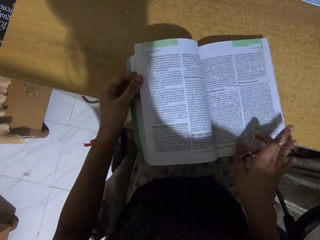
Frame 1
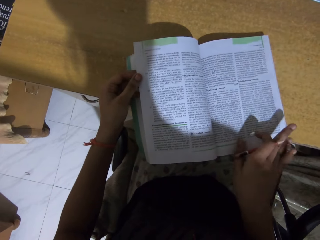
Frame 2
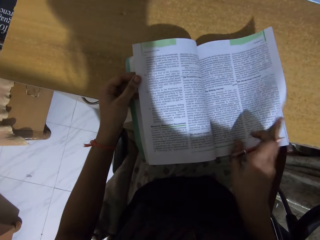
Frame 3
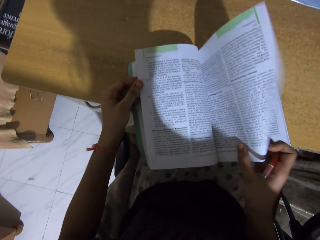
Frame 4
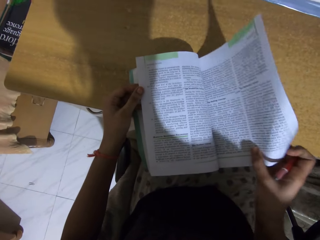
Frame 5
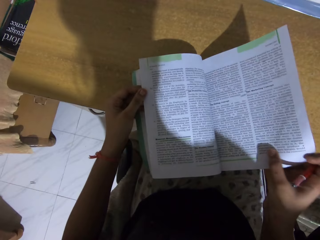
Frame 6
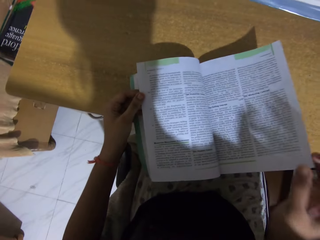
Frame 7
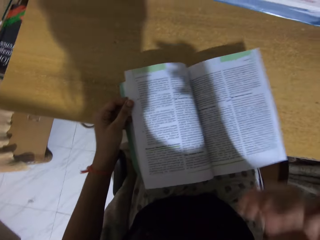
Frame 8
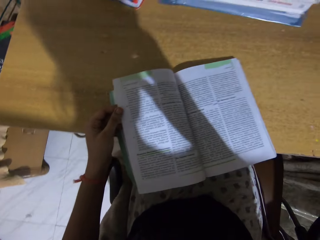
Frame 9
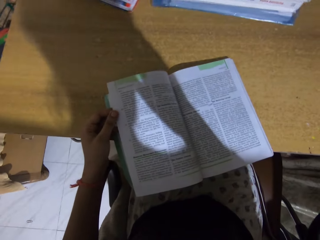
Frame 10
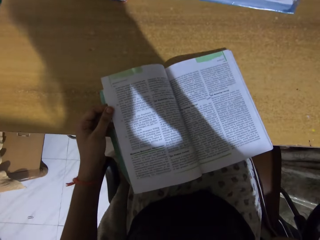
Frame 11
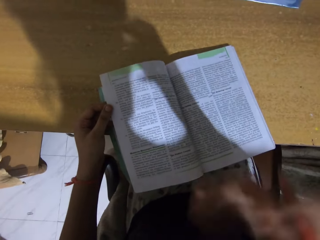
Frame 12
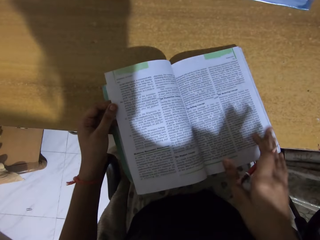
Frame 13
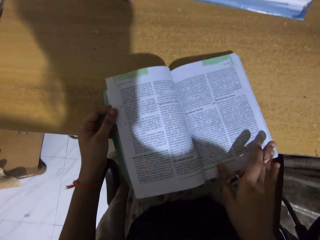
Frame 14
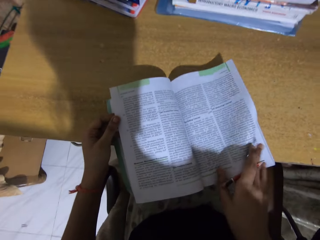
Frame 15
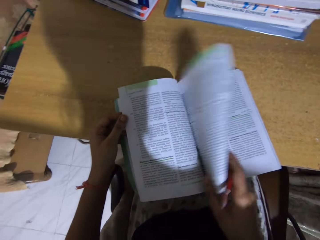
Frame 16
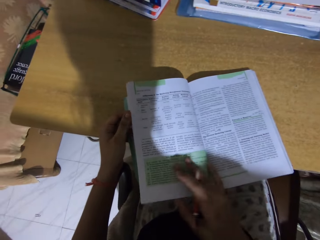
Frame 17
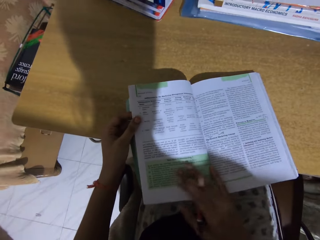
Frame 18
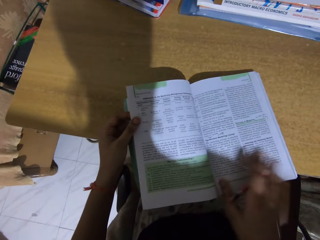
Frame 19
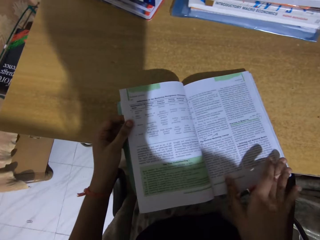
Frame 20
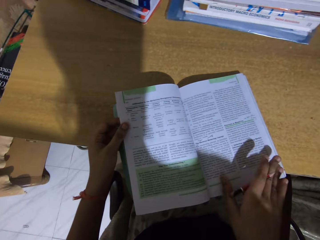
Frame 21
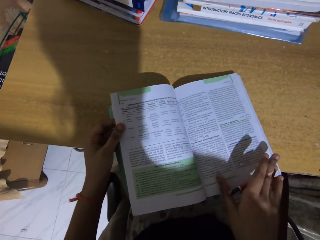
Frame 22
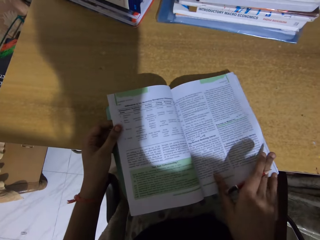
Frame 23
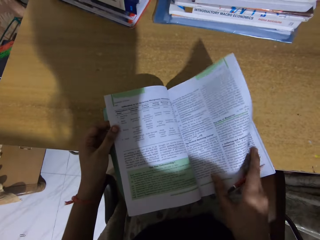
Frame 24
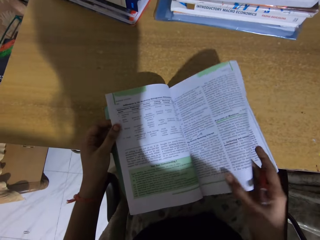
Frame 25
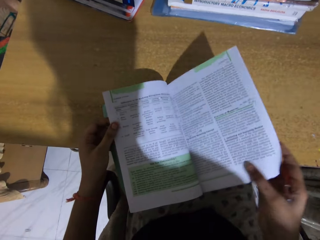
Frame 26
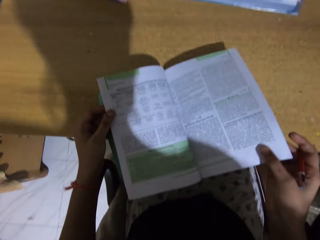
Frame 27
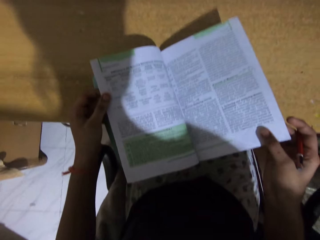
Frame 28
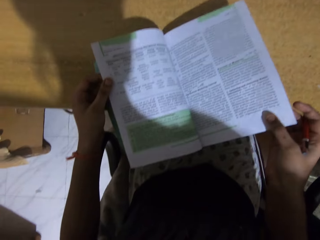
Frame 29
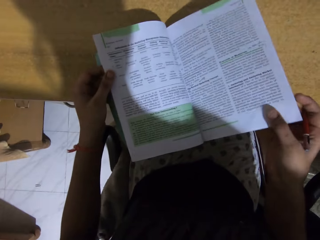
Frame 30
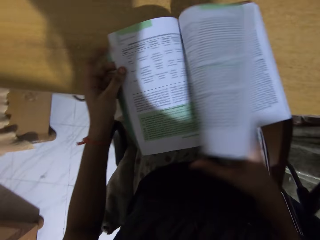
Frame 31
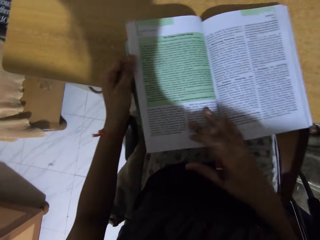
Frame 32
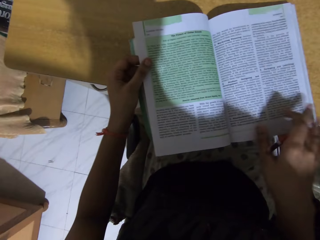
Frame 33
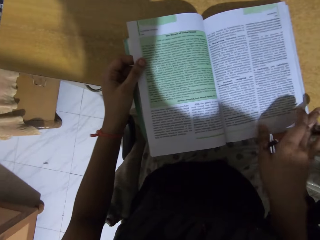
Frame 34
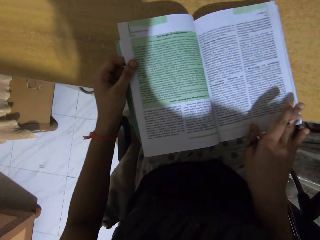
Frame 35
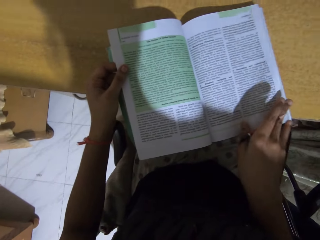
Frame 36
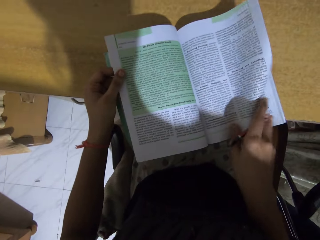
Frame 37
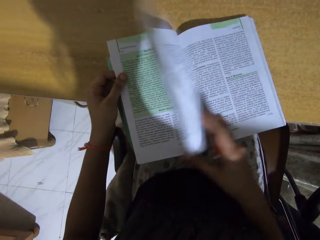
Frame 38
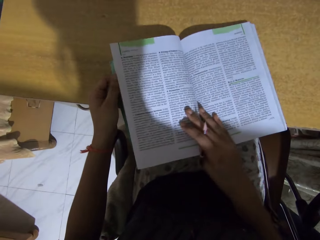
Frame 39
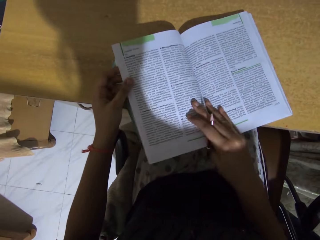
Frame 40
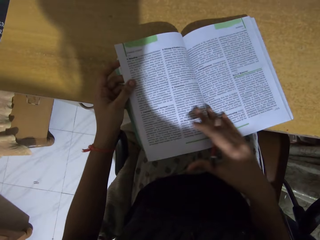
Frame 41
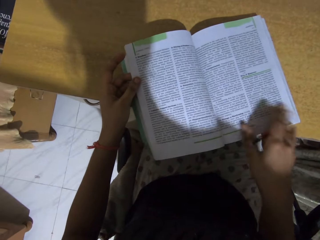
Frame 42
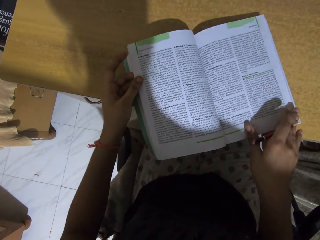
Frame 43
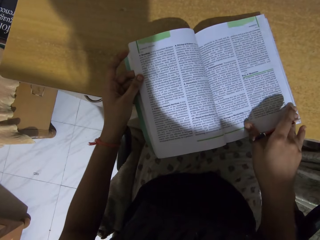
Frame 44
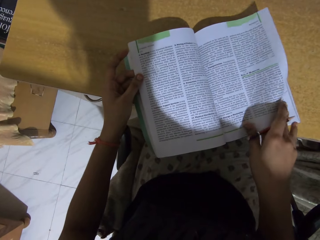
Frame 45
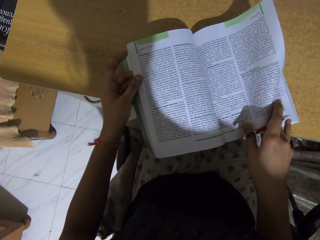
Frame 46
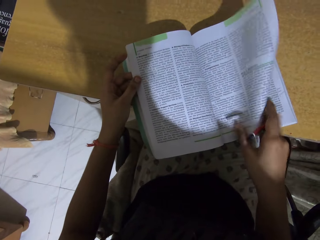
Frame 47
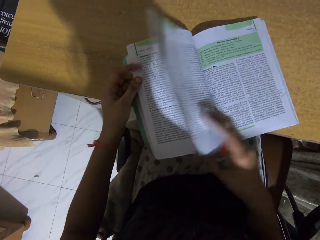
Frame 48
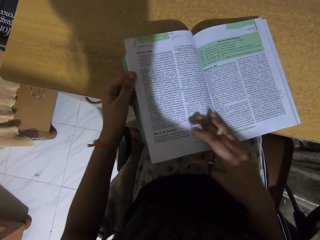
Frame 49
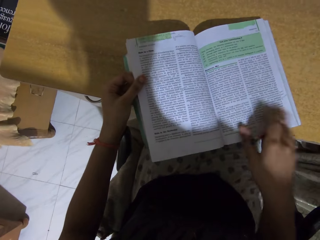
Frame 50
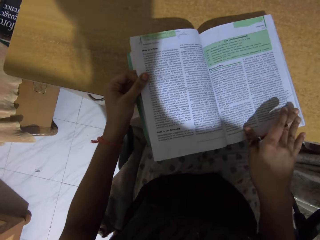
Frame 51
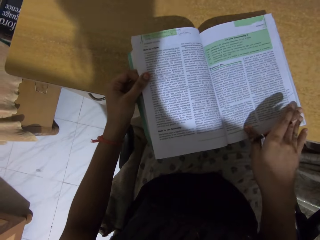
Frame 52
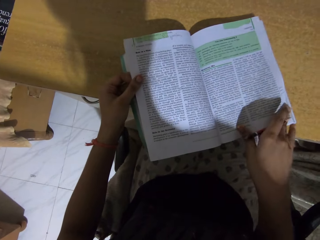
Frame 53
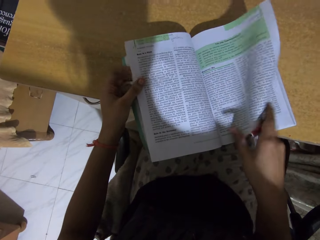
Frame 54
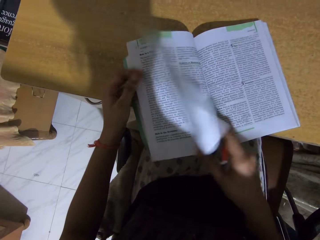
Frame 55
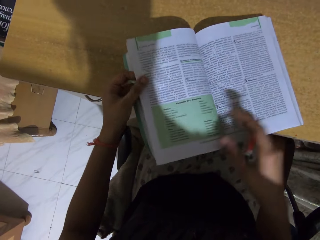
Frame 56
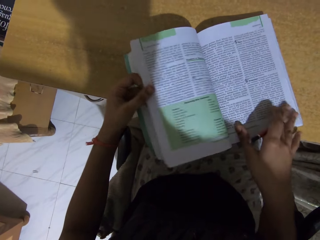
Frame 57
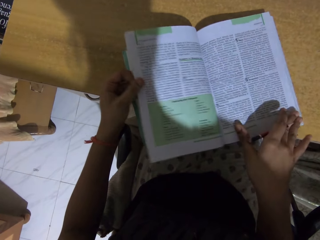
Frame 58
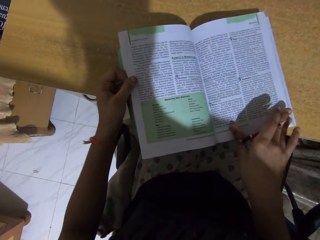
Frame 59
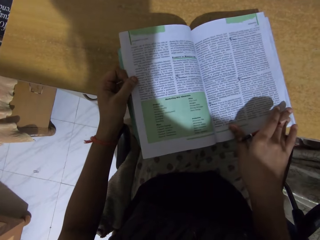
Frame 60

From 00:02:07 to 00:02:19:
The camera wearer touches his face. He opens the book pages. He reads the book. He opens the book pages.

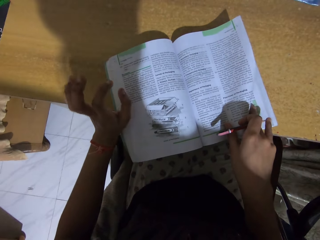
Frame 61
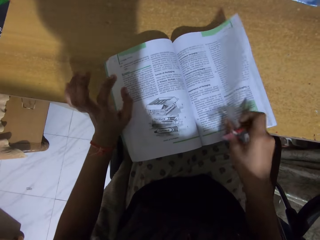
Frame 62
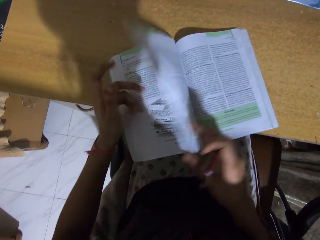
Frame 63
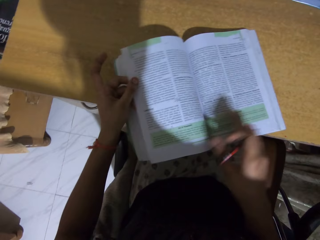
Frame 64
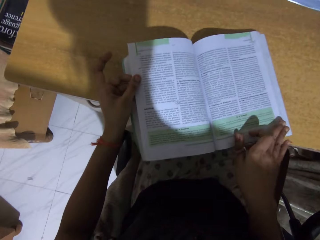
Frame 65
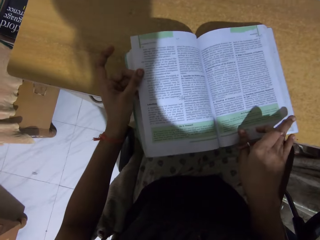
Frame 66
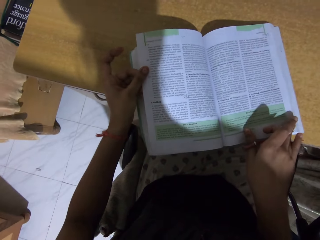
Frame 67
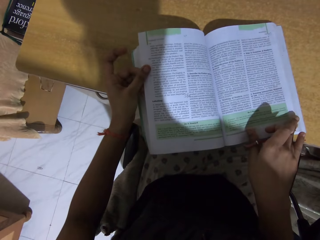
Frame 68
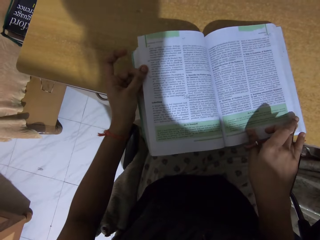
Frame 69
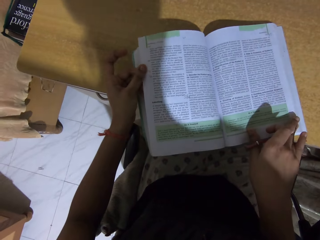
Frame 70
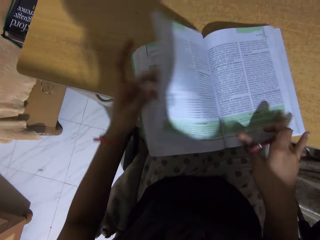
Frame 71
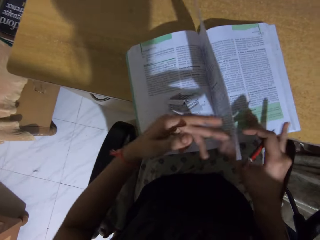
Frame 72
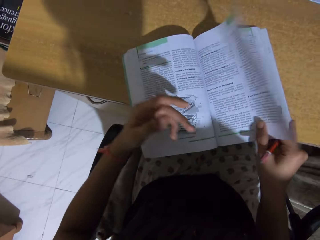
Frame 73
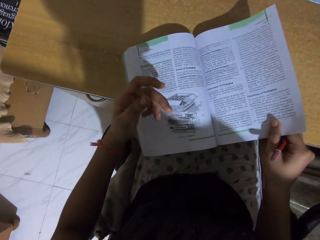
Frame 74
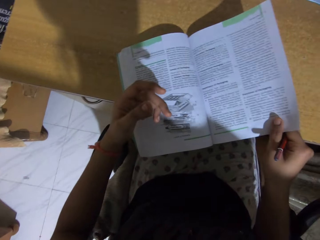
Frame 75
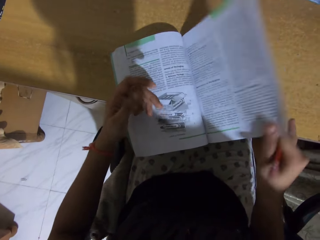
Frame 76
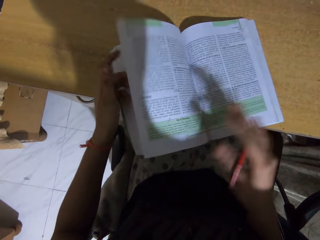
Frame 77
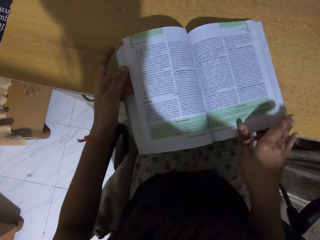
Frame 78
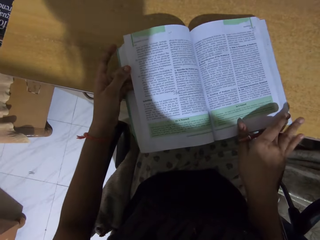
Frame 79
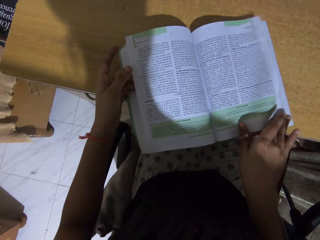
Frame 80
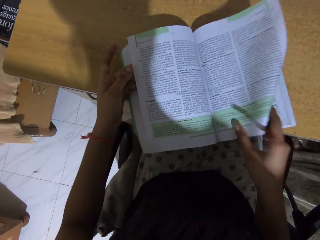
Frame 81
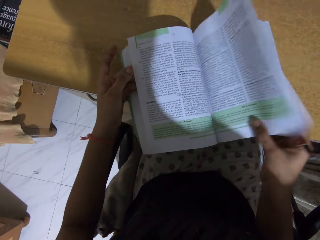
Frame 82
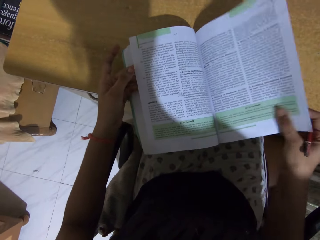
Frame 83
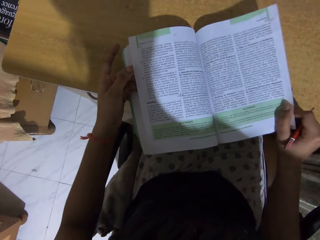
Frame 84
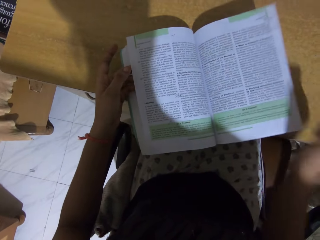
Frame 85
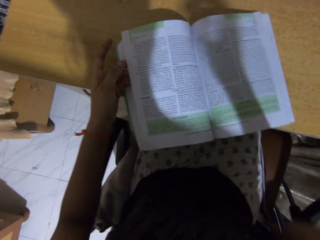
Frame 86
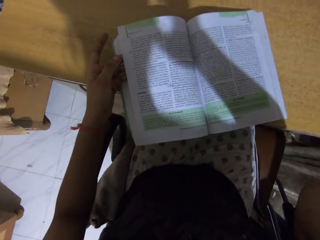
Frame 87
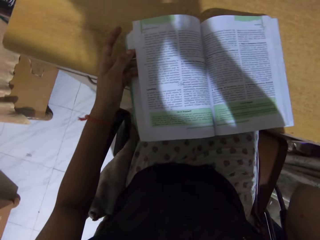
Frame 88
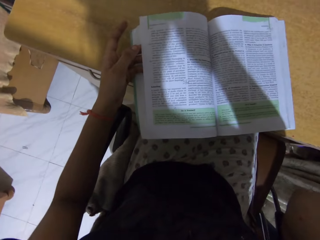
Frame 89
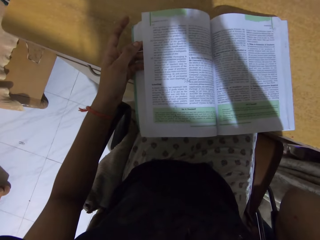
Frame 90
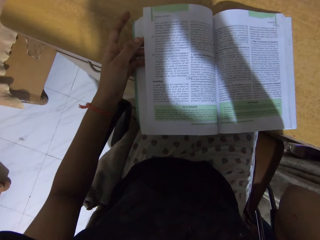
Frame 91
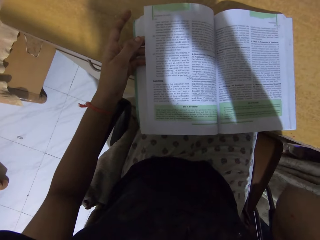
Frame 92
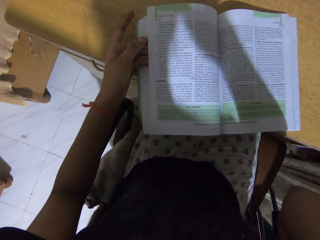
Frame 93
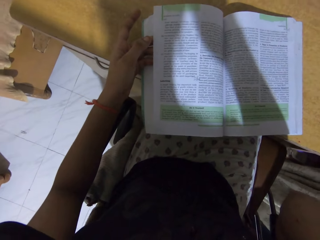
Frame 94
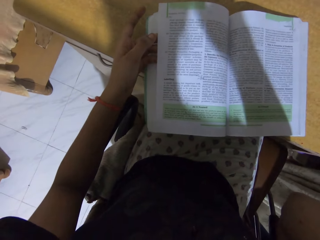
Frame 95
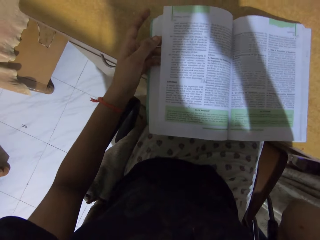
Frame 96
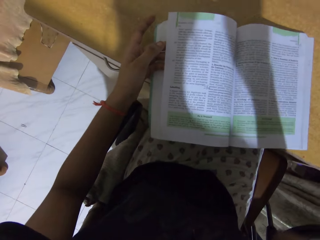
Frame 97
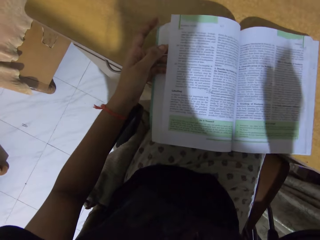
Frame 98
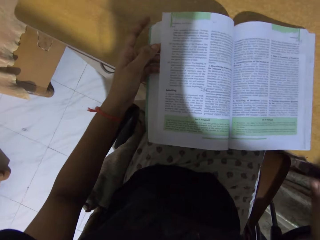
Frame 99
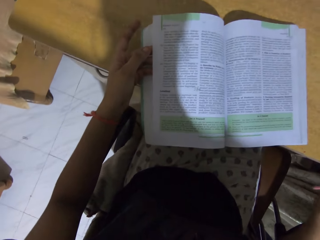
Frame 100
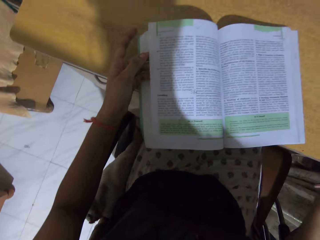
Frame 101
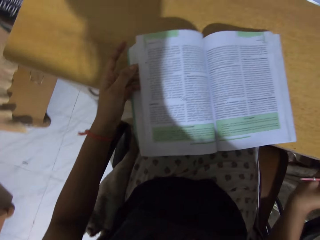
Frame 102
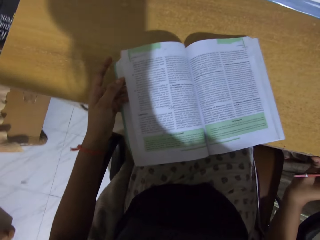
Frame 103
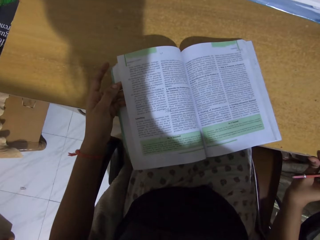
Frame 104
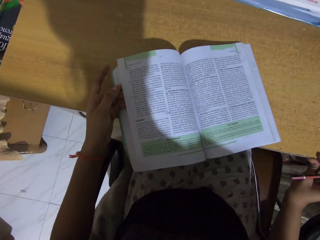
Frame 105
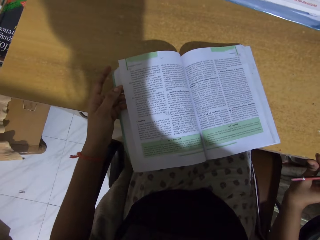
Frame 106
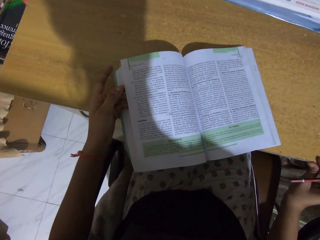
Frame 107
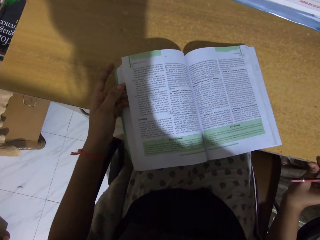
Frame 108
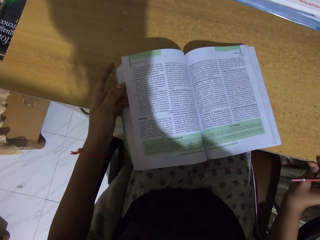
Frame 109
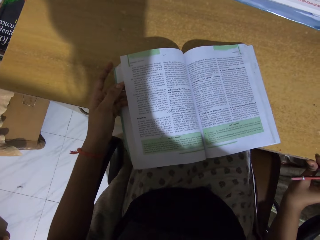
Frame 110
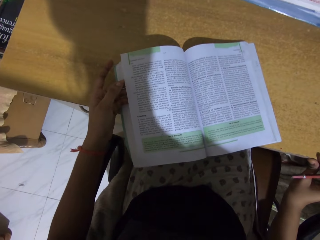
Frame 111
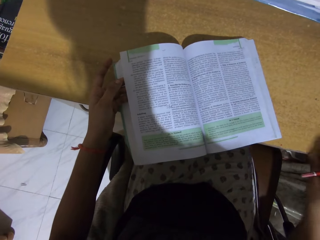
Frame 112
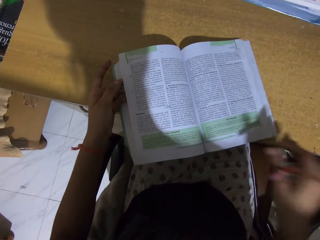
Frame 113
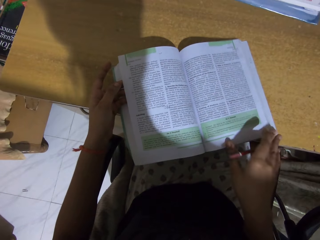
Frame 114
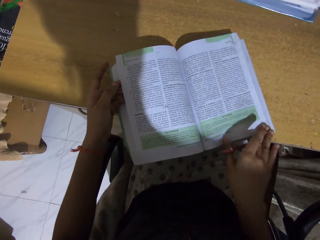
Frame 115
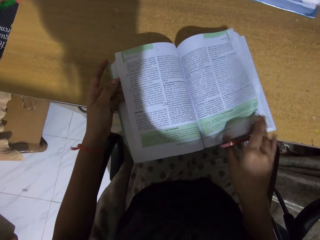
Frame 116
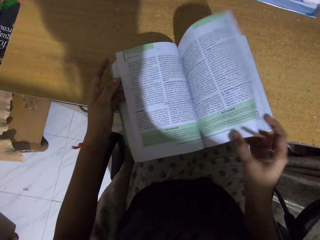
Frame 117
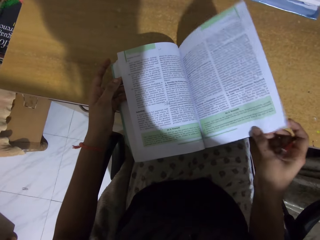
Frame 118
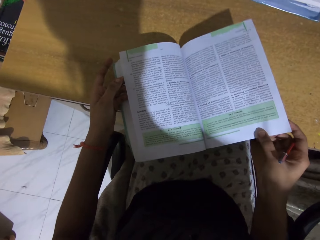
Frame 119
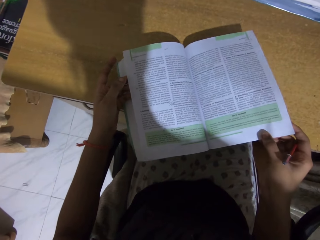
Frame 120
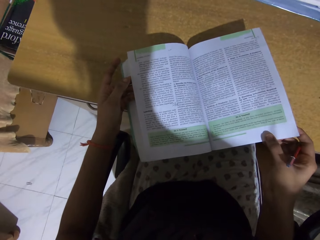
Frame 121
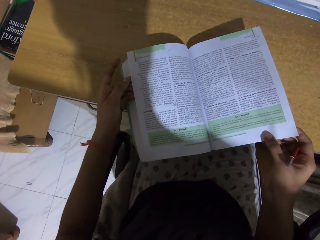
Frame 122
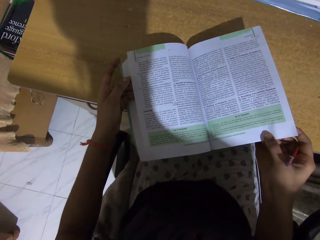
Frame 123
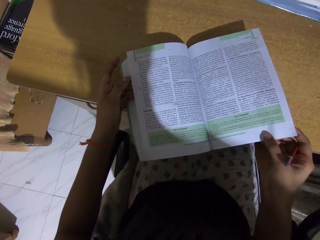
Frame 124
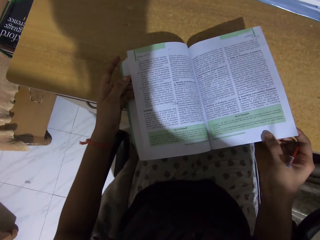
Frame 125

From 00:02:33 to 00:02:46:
The camera wearer reads the book. They open the book page. They read the book. They open the book page.
